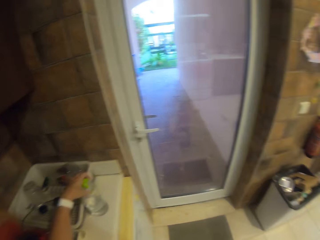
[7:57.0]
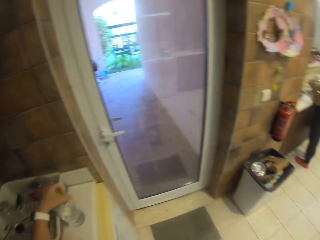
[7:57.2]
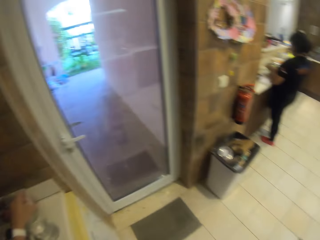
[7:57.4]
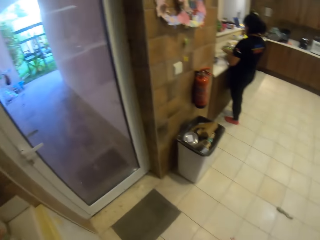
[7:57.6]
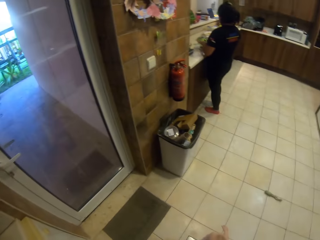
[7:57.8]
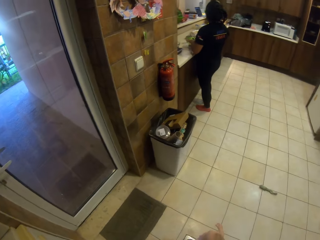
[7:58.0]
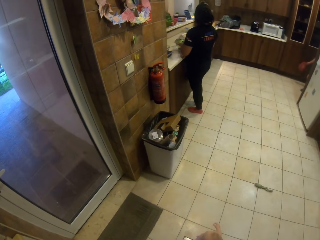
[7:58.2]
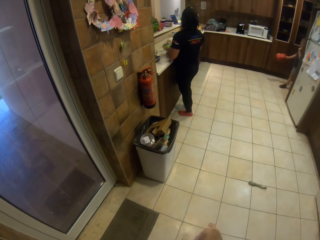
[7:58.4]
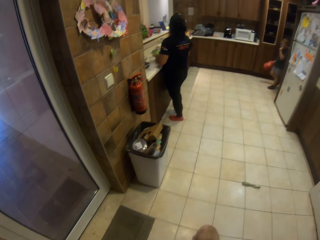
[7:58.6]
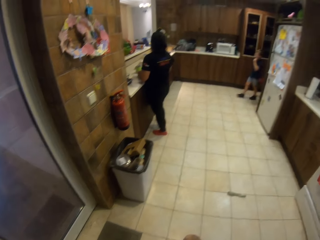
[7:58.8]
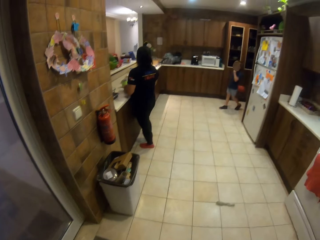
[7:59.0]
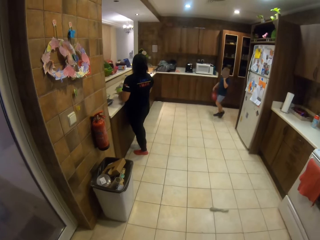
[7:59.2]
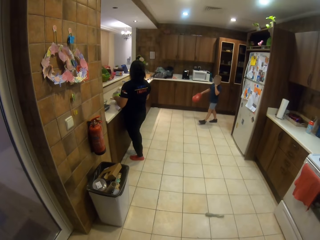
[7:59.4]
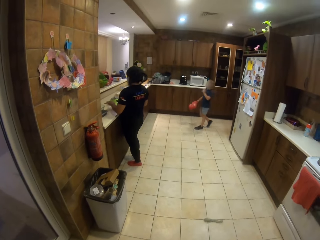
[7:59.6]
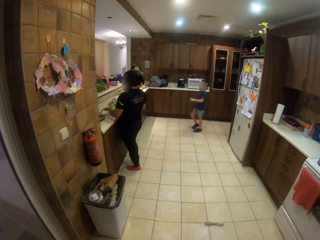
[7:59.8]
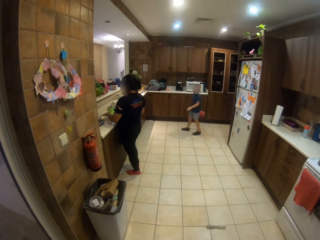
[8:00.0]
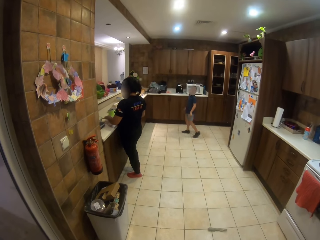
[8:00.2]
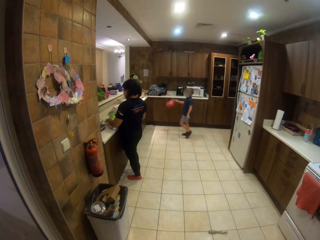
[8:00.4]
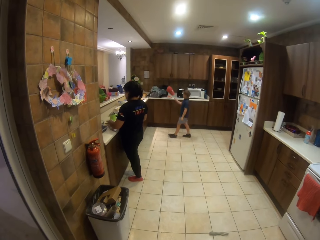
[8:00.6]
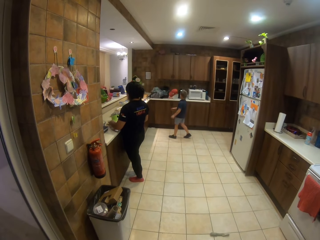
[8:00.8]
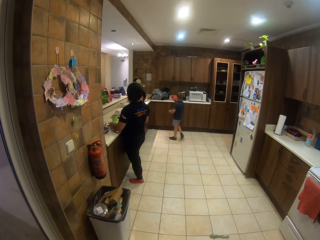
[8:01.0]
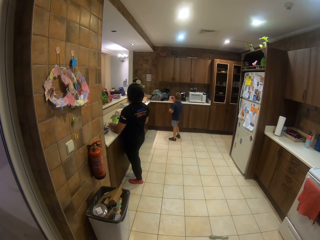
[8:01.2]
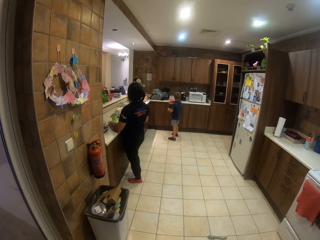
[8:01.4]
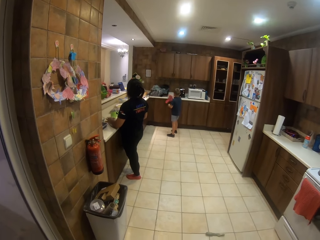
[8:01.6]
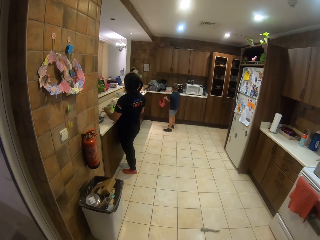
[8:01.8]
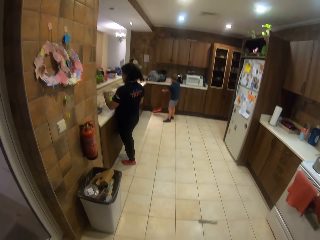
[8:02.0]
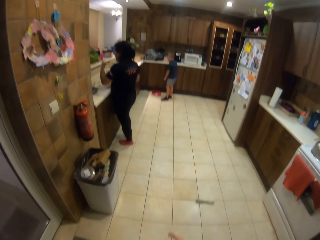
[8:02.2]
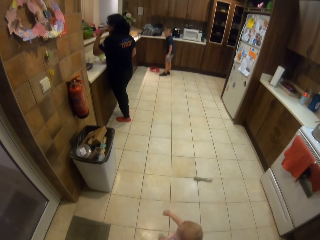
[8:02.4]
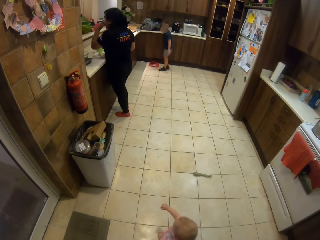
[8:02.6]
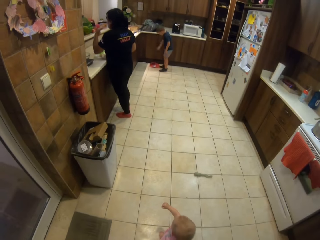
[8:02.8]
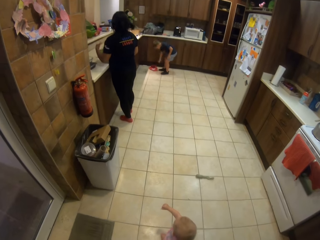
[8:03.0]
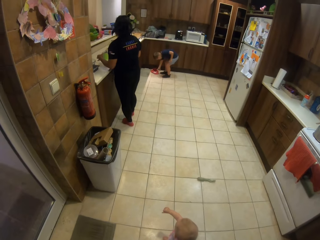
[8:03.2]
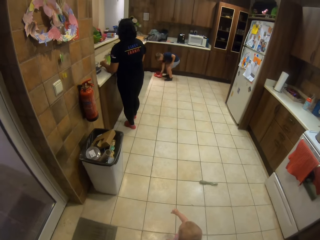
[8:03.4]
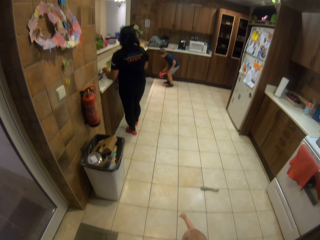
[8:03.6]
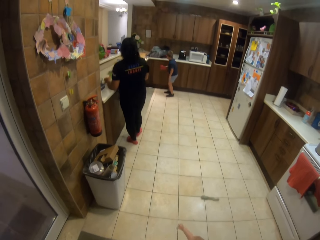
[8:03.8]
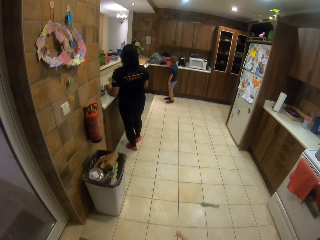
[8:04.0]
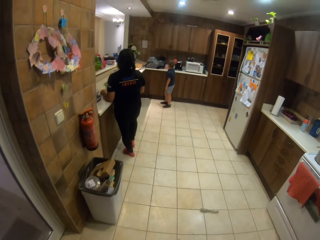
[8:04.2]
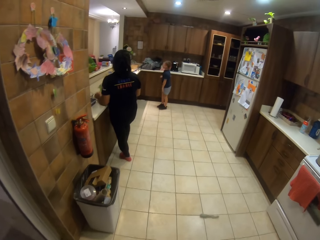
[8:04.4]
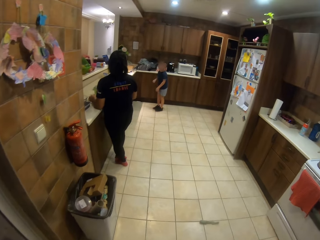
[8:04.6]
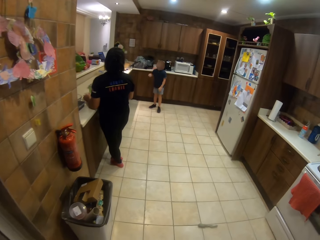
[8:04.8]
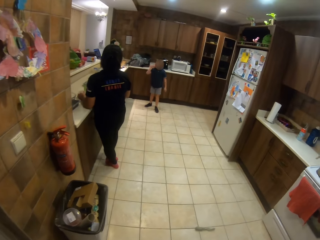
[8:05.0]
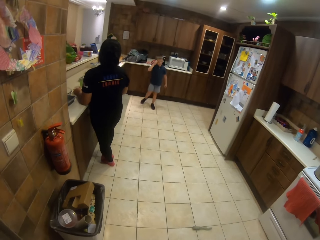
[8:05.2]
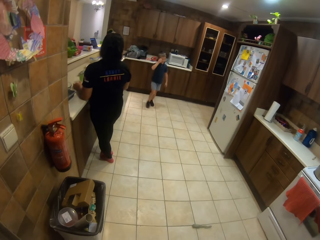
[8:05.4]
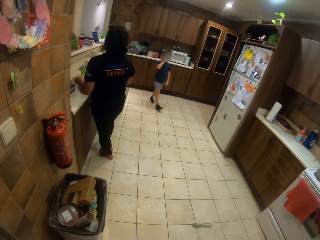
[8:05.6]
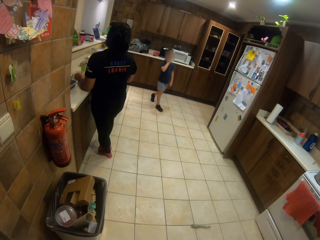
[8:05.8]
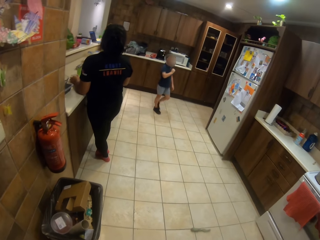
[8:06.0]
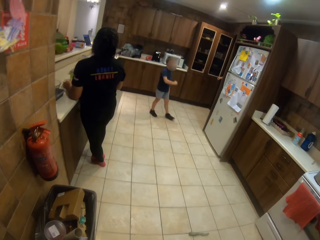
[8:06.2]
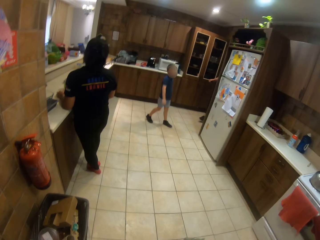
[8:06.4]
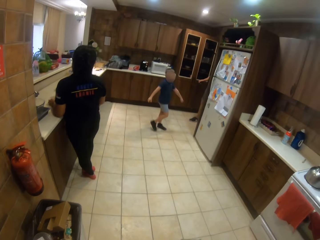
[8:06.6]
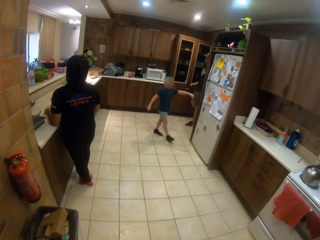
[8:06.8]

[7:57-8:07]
The camera wearer closes the water bottle with a lid. They look around the house. They stare at a person and another person. The other person walks around the house. A kid throws the cap upwards. The camera wearer talks to the kid. The kid picks up the cap. The kid throws the cap on to the cabinet shelf.

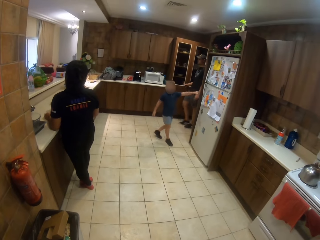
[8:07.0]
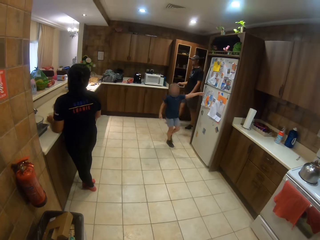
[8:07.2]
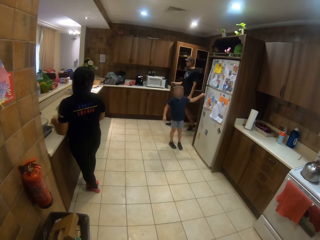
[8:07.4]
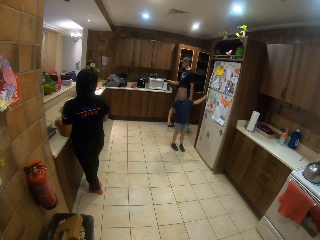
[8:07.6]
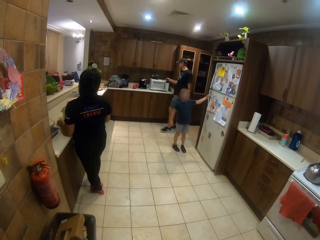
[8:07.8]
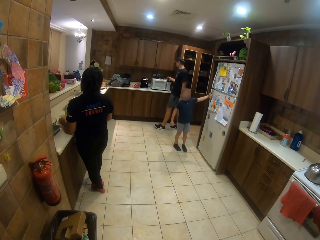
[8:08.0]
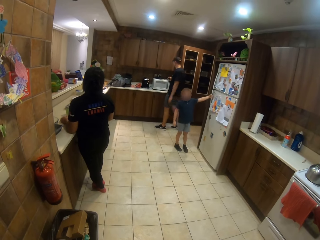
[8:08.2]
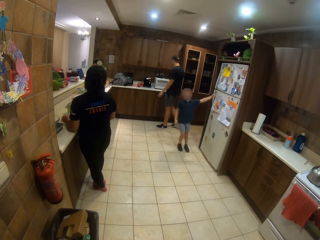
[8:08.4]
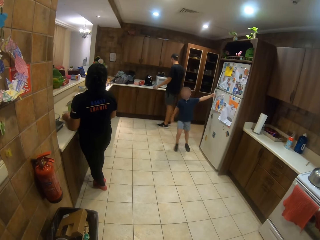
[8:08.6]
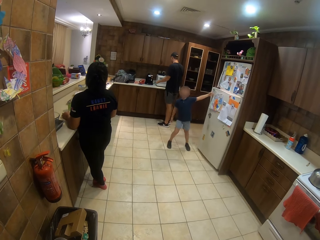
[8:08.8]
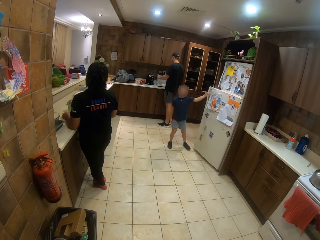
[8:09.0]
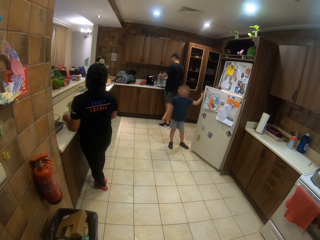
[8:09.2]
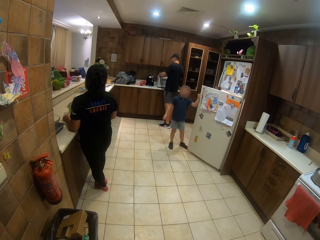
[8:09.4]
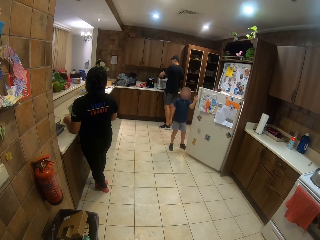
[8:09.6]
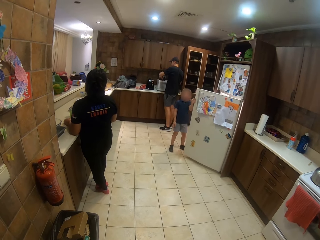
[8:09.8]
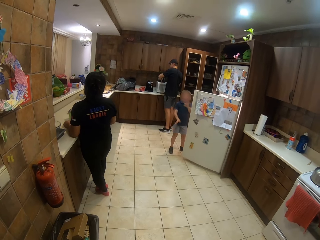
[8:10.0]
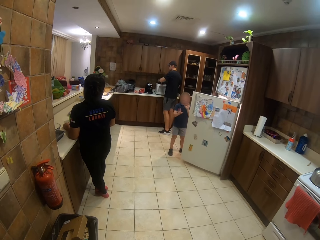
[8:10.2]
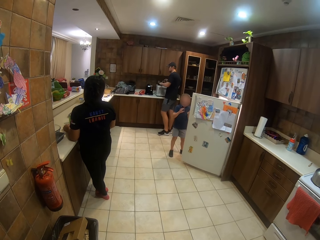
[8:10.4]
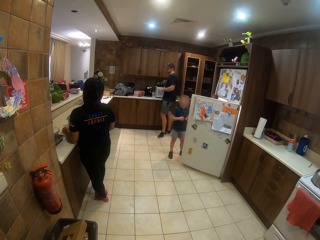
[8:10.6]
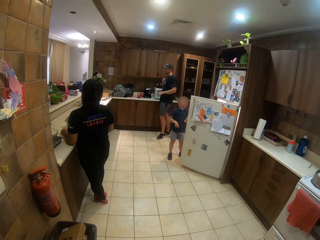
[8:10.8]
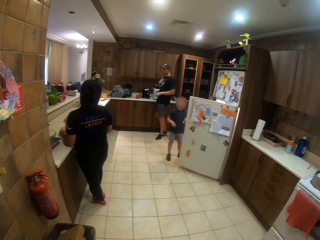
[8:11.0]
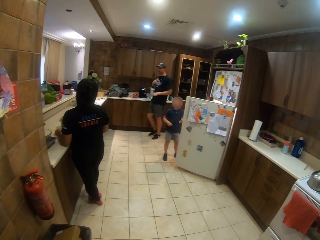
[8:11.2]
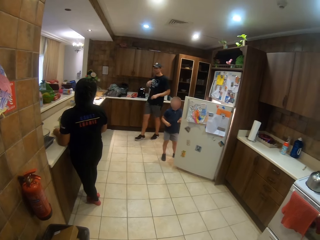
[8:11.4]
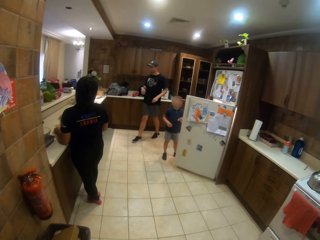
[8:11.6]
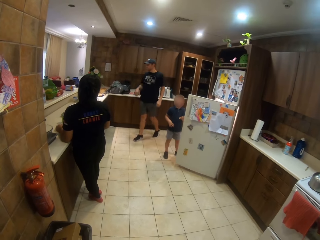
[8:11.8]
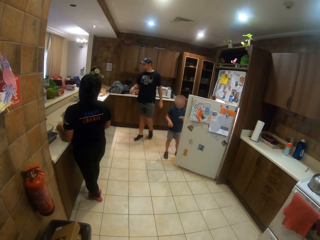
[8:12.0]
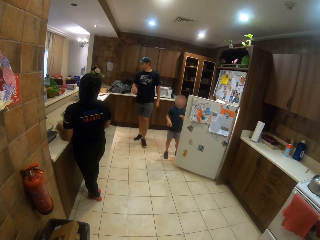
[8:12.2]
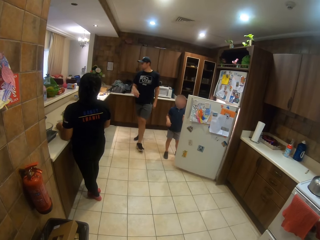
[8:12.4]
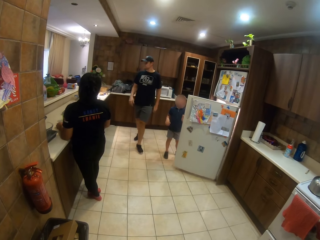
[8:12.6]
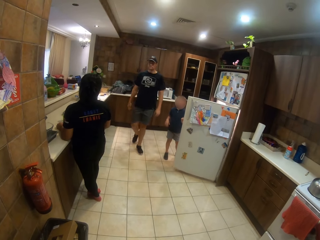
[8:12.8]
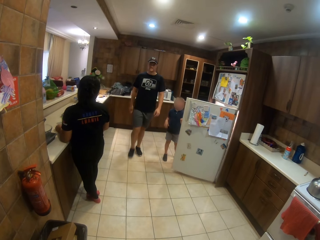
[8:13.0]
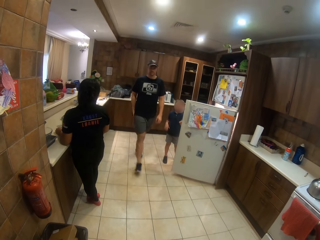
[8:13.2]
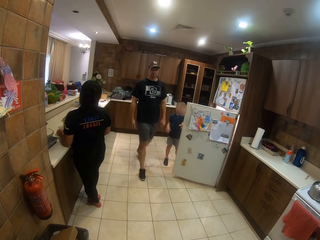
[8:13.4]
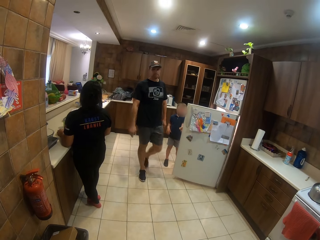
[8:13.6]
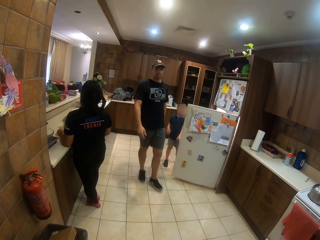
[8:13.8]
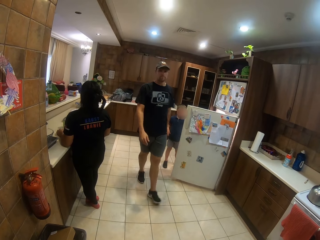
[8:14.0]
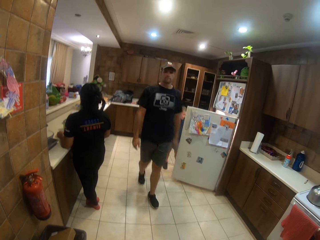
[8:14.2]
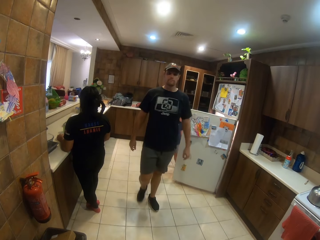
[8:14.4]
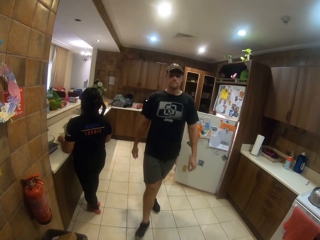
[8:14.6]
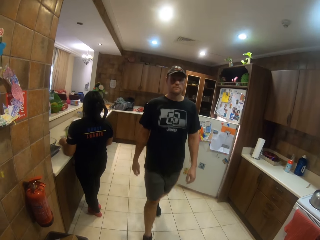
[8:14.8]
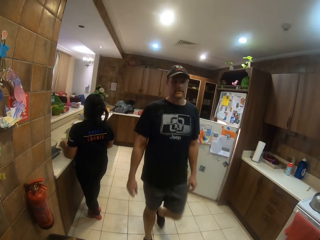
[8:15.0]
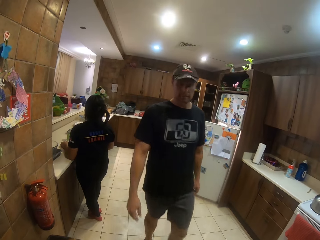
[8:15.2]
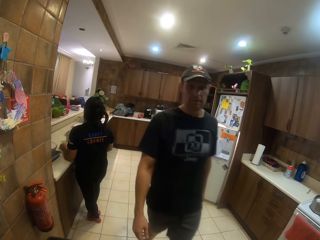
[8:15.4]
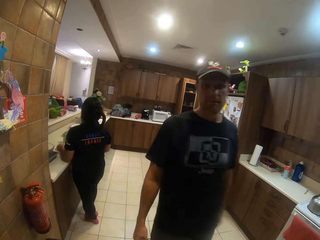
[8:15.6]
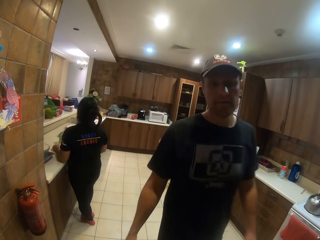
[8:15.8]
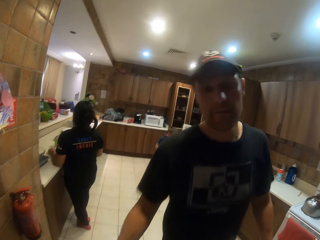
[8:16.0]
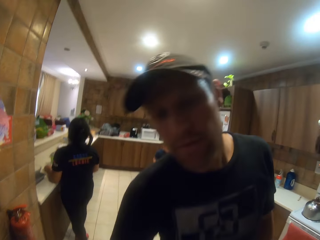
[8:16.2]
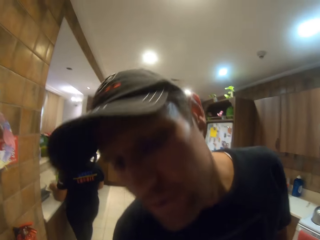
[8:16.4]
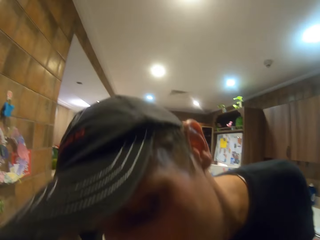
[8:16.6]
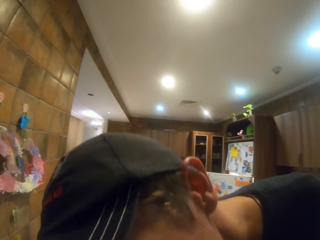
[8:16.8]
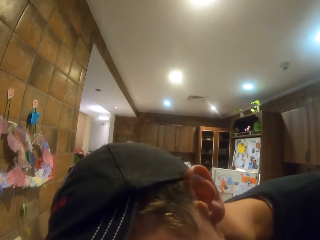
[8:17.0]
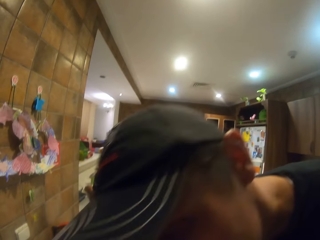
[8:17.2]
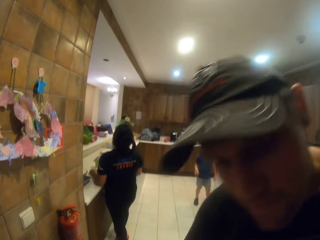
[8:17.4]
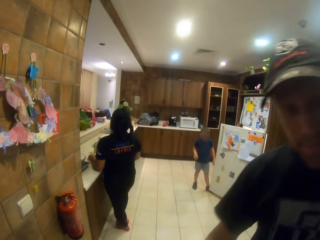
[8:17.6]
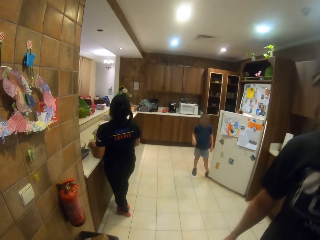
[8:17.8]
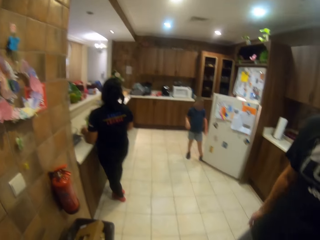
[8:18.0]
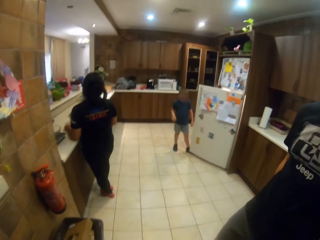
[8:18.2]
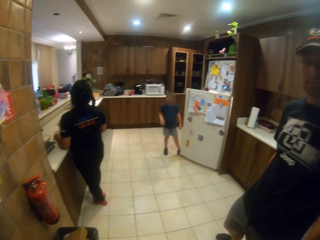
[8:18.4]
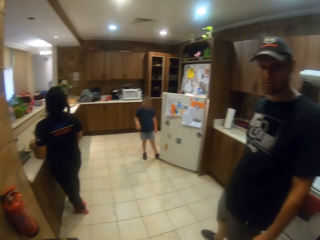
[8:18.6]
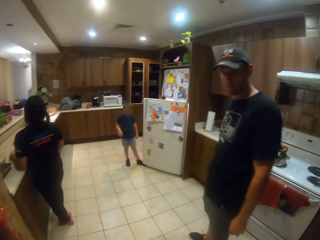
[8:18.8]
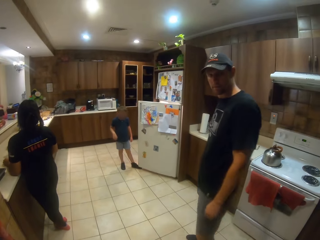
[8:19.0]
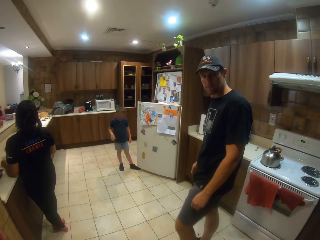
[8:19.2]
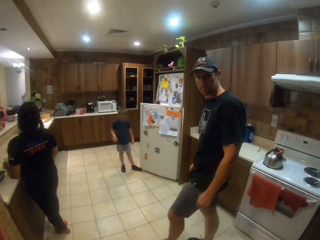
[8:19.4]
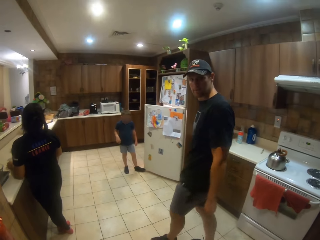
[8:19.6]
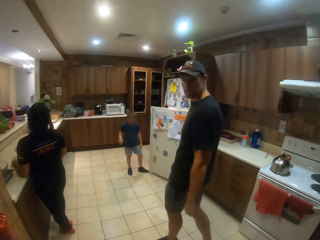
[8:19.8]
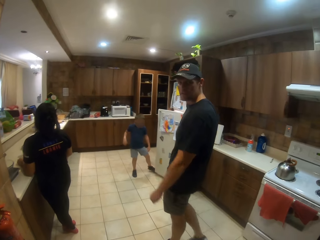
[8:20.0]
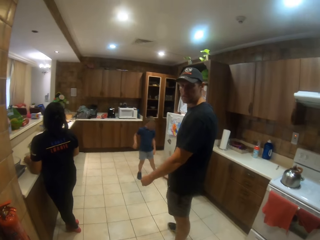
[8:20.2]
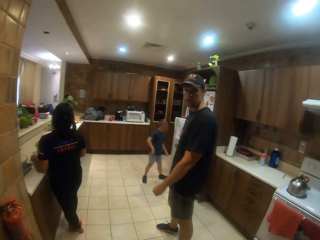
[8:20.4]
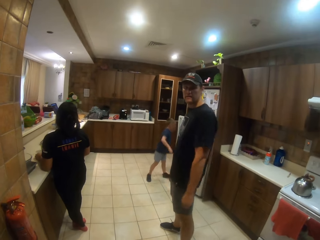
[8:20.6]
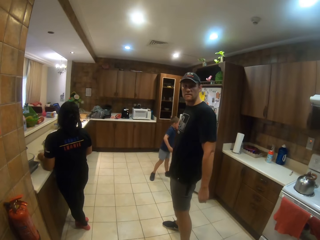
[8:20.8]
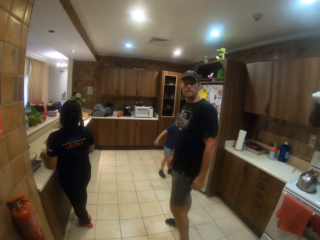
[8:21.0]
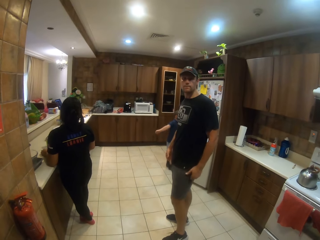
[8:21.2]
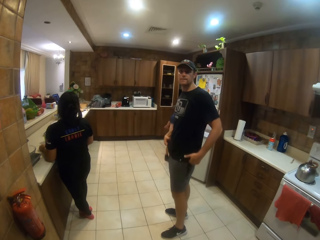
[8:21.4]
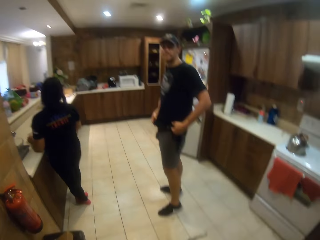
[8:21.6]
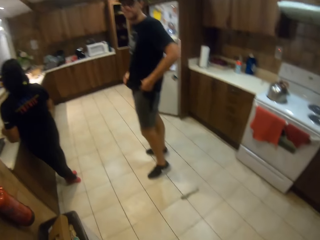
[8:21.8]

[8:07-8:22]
A person walks around the house. A kid opens the fridge. The person walks around the house. The camera wearer talks to a man. The man kisses the camera wearer. The man walks away from the camera wearer.
